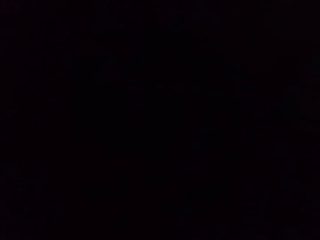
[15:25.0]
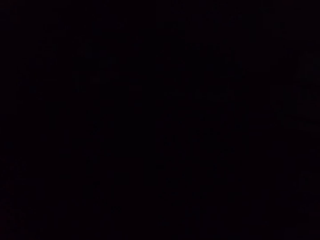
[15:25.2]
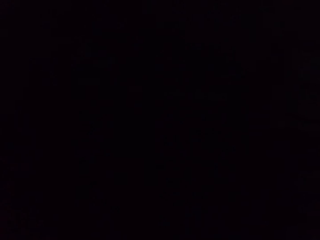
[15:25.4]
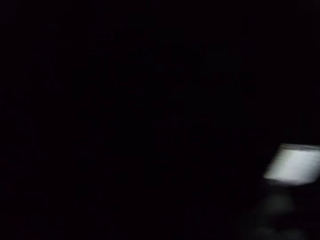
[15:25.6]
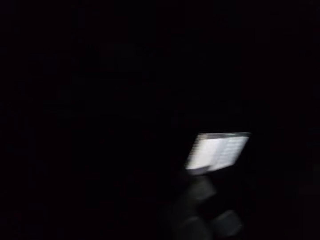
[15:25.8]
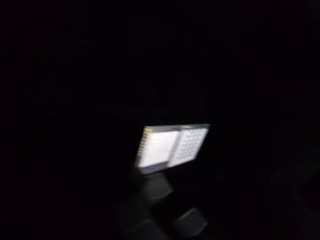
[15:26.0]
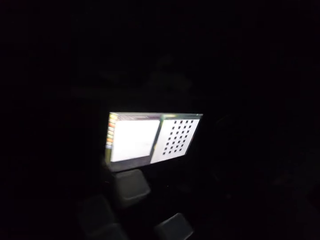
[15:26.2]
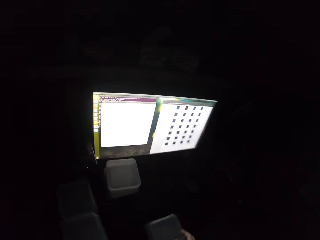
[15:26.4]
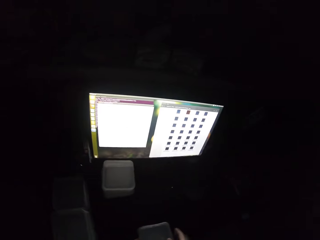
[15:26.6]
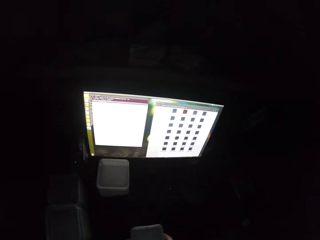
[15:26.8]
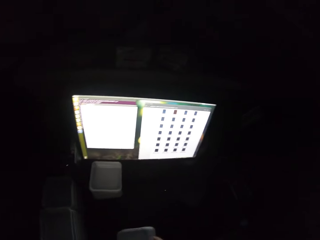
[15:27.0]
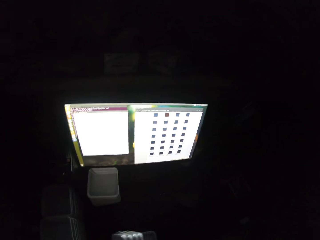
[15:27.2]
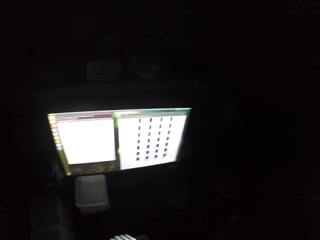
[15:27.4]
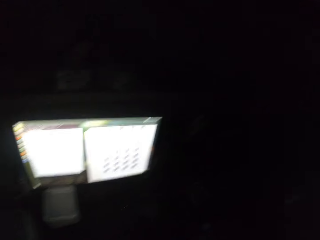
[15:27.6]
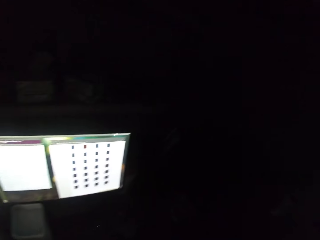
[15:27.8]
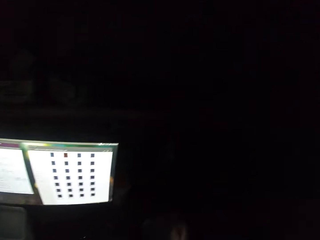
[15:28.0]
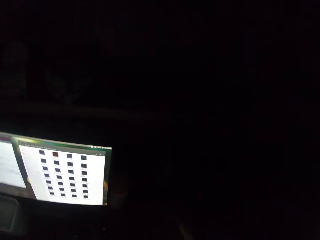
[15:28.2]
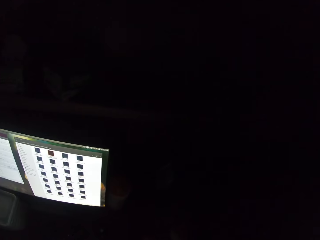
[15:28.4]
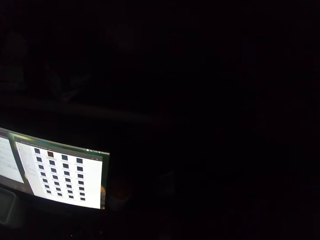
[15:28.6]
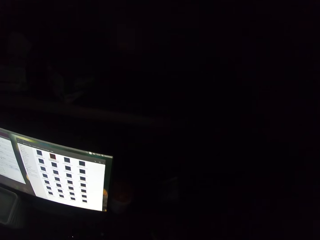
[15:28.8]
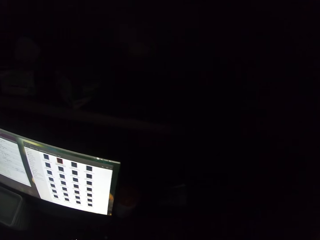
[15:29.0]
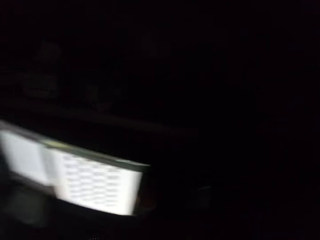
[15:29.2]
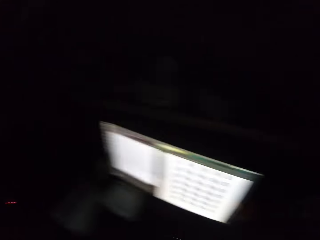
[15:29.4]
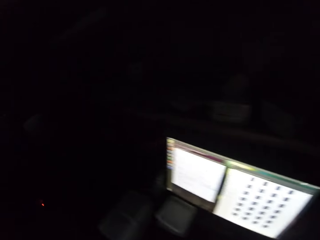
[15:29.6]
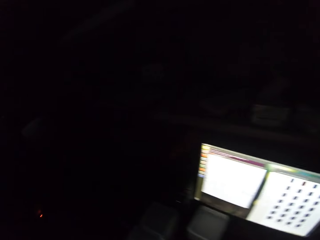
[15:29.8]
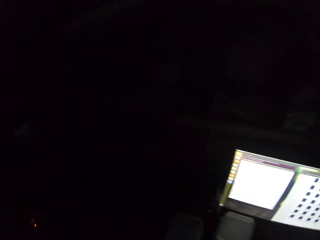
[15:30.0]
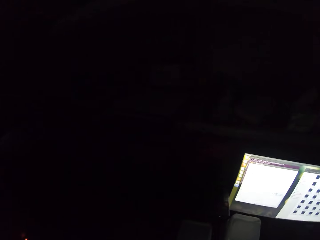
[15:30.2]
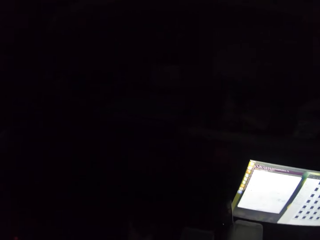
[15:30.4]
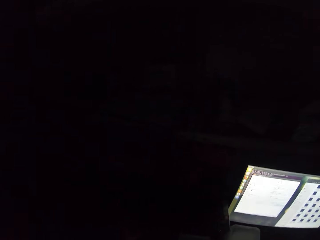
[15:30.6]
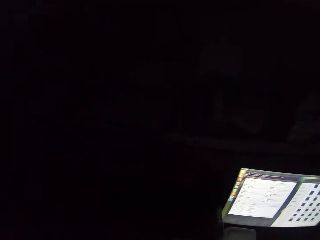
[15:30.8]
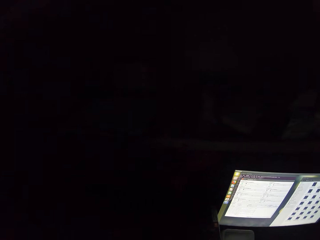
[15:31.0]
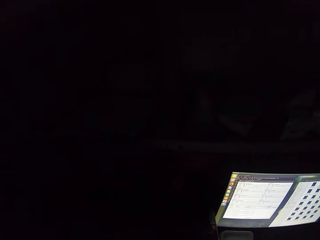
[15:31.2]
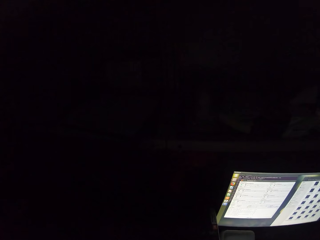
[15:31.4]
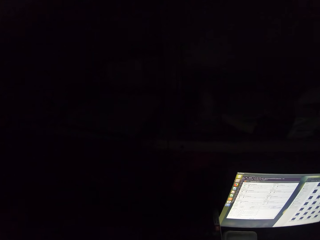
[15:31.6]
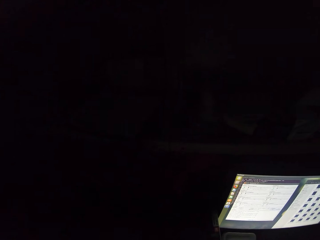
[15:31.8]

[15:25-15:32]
The camera wearer looks around the room.

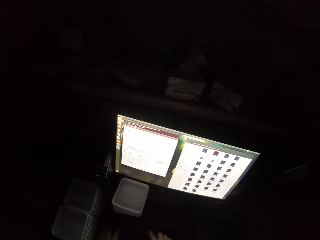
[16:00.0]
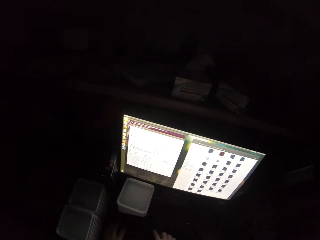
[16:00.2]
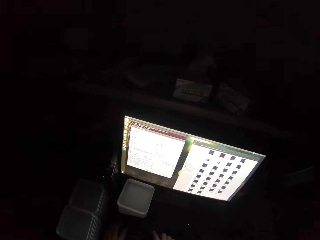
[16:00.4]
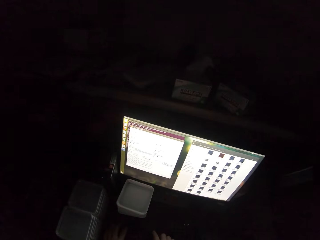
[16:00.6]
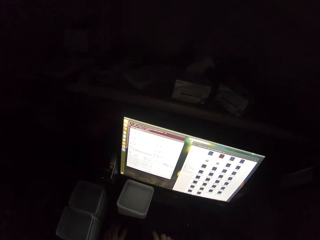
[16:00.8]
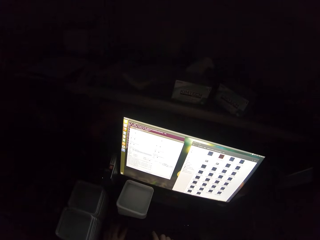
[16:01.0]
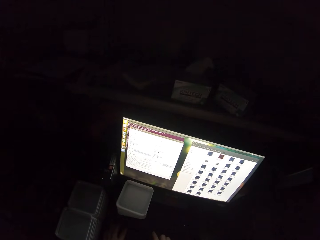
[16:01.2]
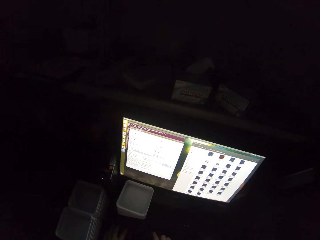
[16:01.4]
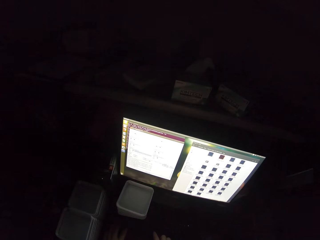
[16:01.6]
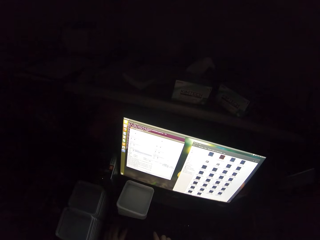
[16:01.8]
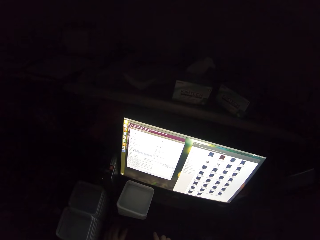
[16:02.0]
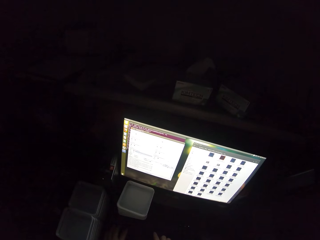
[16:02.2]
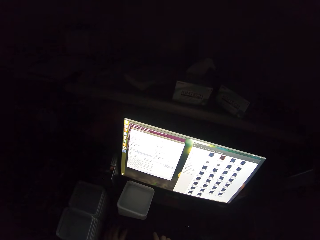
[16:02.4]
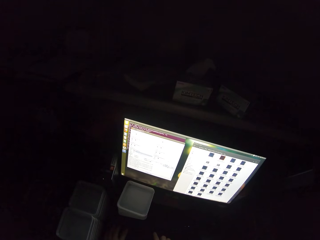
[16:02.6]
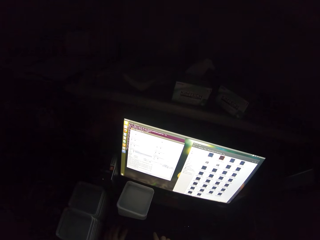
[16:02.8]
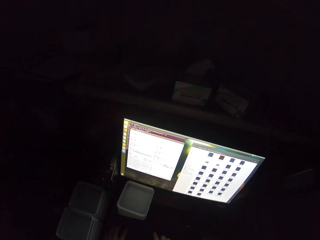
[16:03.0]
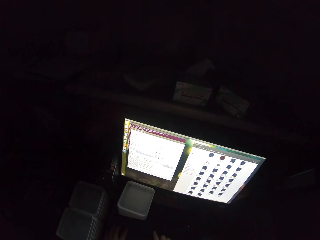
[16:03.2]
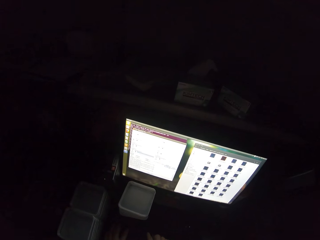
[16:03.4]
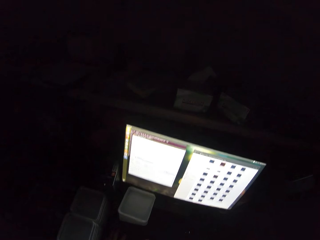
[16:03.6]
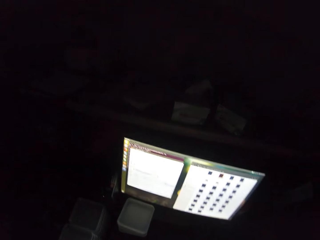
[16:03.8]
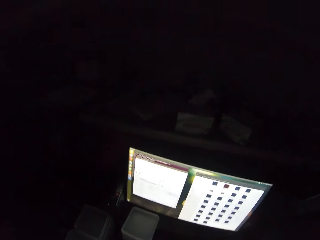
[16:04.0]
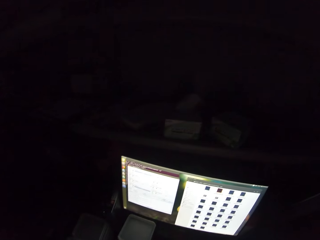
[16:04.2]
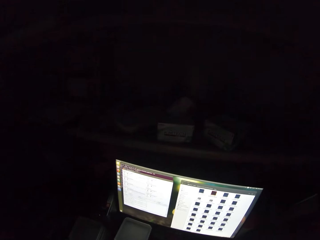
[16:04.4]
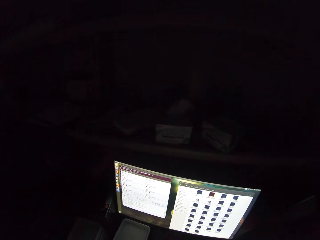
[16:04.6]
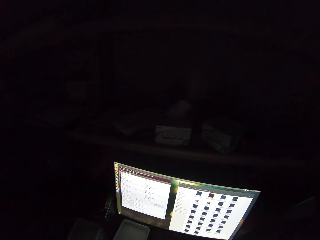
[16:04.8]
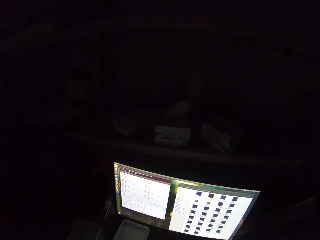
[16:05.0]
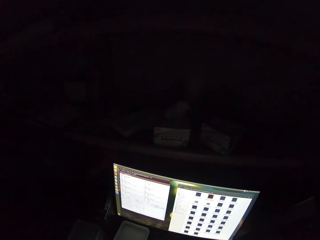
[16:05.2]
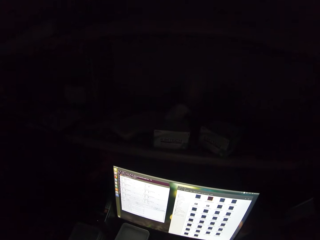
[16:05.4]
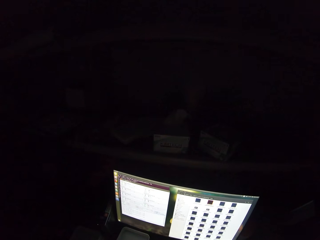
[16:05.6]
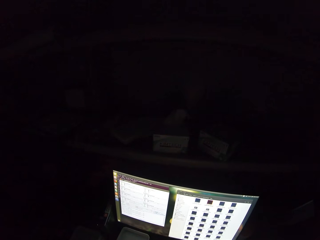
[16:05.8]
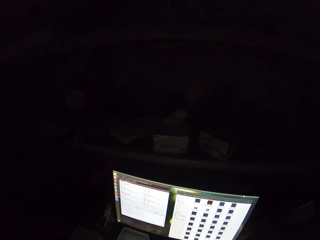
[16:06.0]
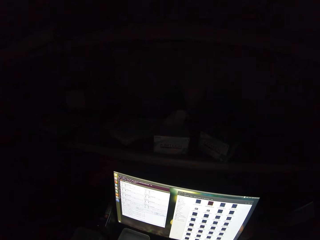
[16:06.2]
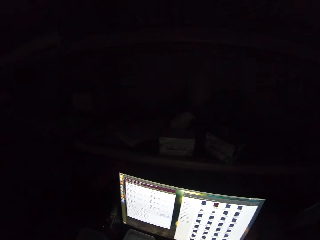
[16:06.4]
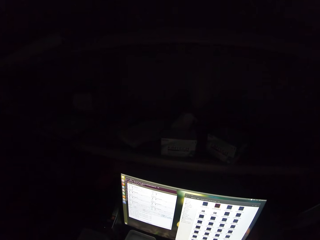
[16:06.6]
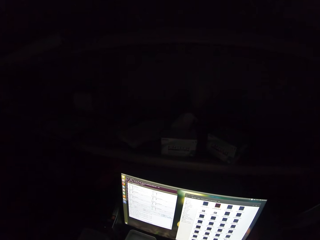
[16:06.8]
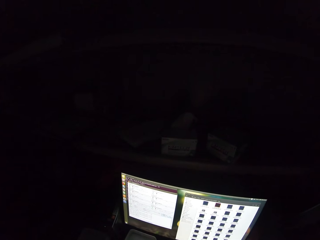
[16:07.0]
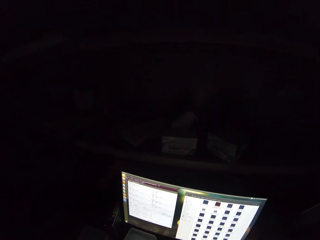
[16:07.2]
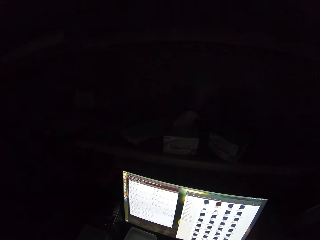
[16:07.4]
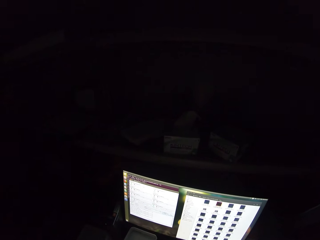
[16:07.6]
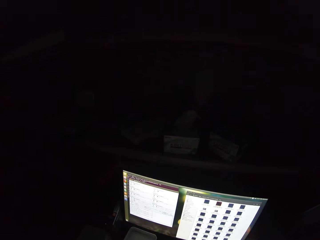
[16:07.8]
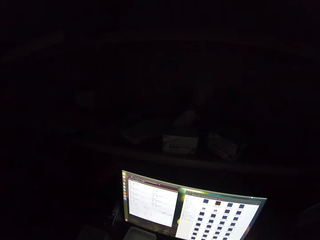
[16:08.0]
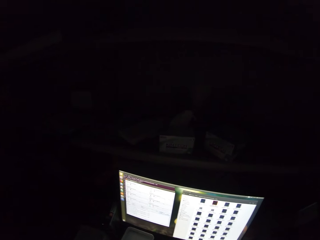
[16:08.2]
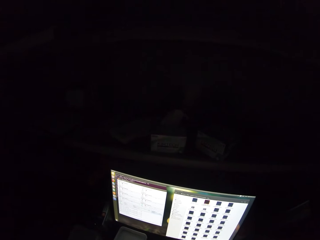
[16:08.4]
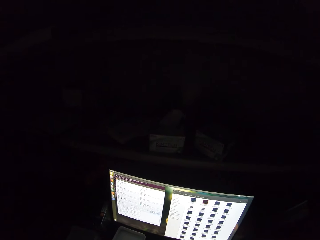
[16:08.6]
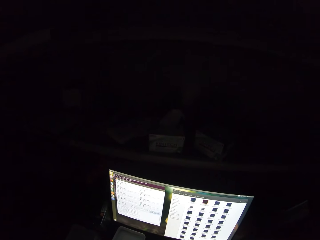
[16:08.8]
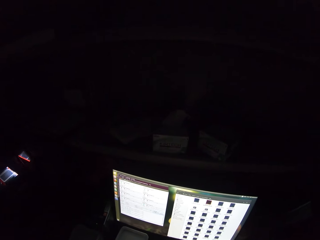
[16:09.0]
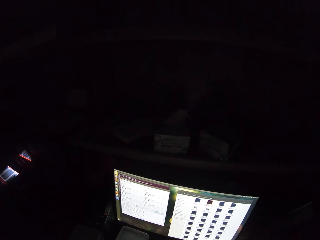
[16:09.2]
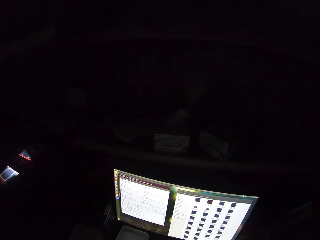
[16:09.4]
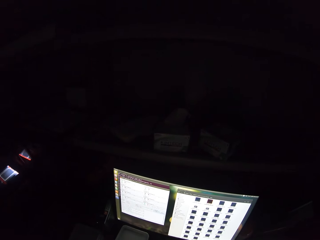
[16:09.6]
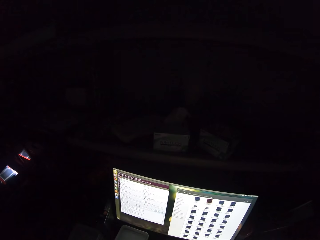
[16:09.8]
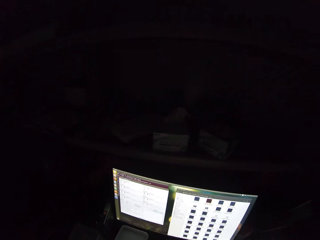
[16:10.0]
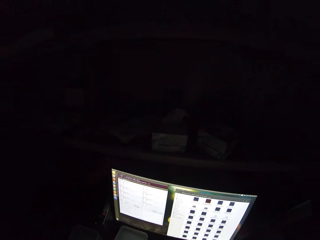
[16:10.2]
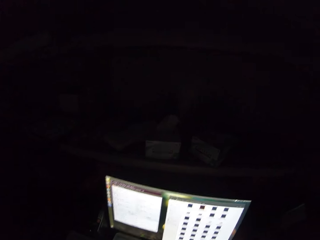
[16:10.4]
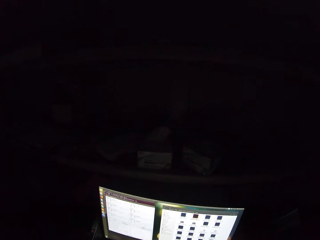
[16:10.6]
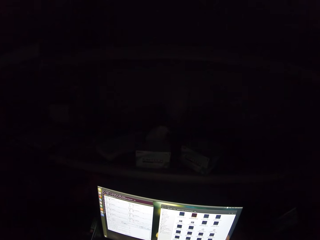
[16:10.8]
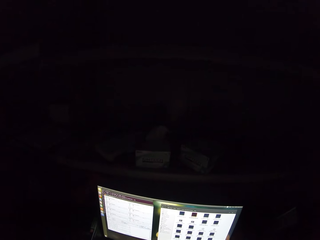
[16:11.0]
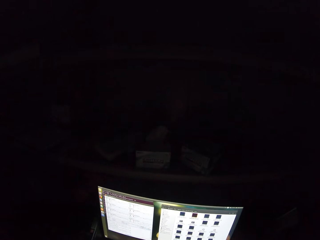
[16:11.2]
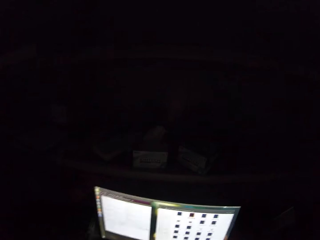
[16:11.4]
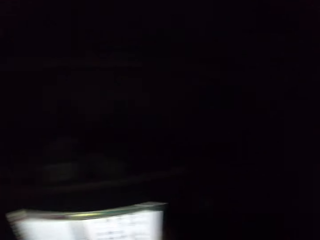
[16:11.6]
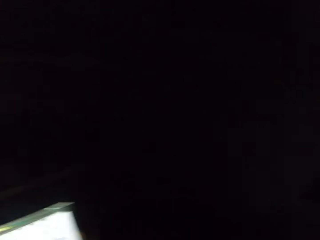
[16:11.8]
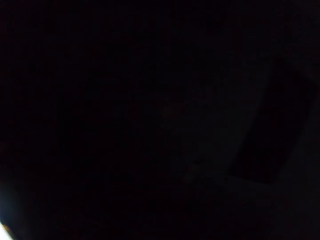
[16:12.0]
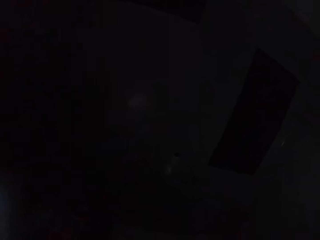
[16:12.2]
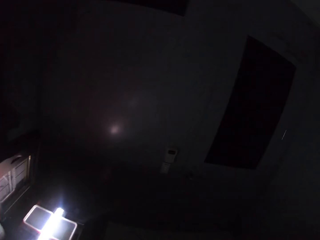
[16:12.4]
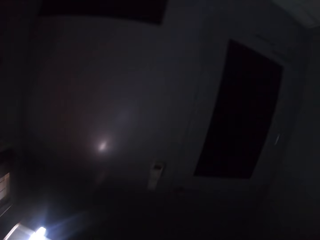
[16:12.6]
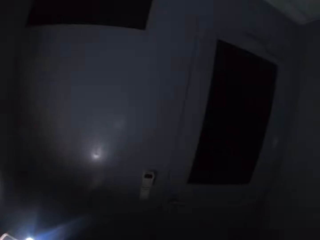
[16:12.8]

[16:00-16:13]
The camera wearer scrolls the computer with a mouse. They stare at the computer desk.

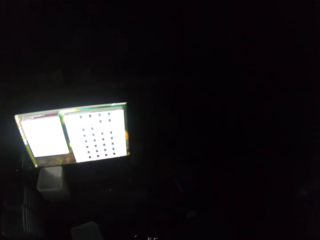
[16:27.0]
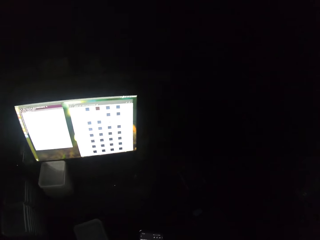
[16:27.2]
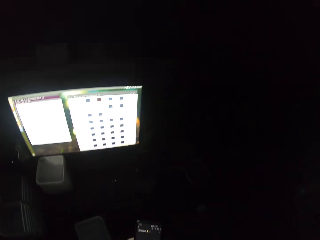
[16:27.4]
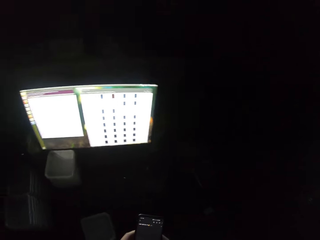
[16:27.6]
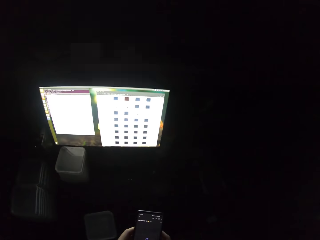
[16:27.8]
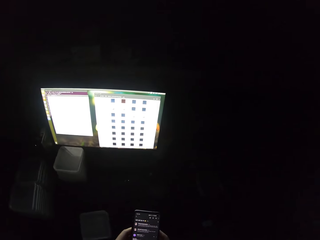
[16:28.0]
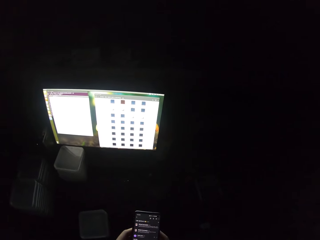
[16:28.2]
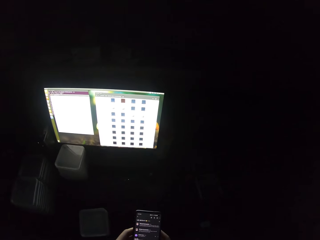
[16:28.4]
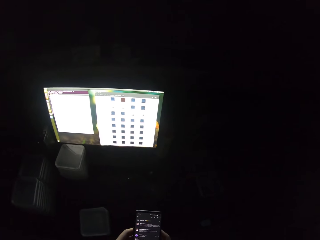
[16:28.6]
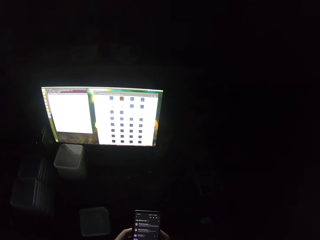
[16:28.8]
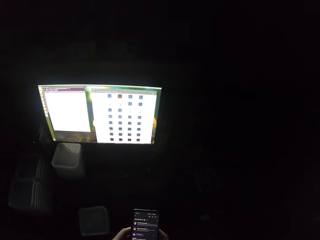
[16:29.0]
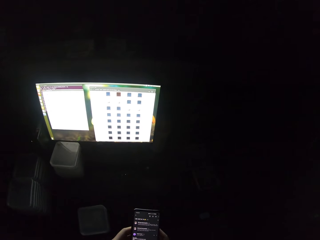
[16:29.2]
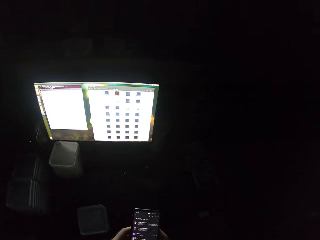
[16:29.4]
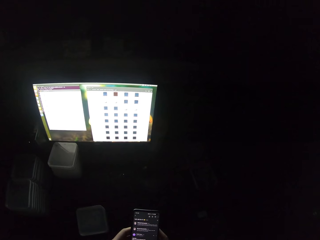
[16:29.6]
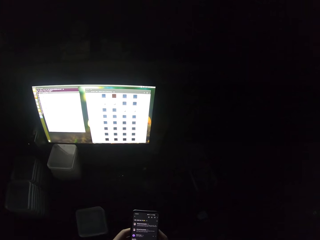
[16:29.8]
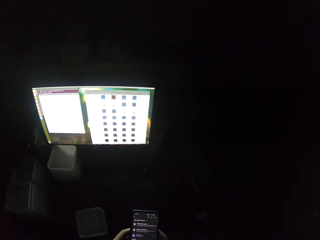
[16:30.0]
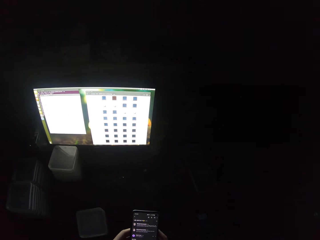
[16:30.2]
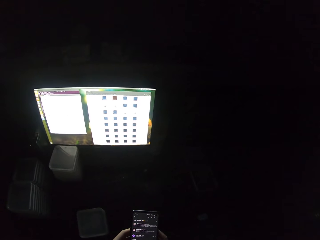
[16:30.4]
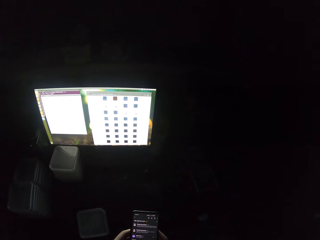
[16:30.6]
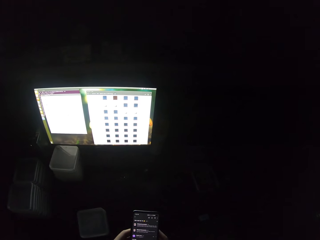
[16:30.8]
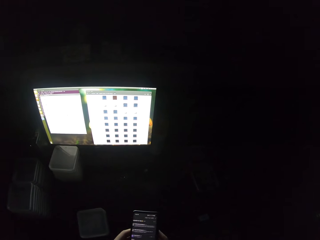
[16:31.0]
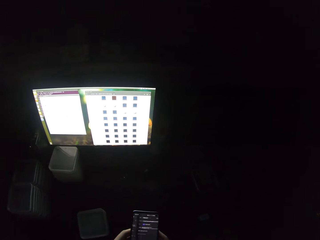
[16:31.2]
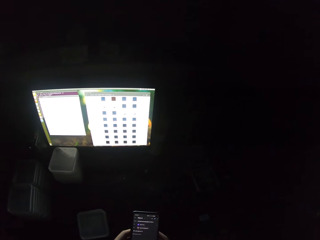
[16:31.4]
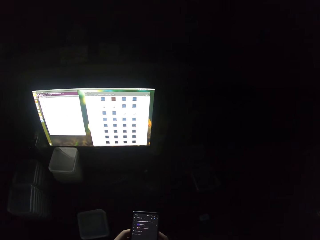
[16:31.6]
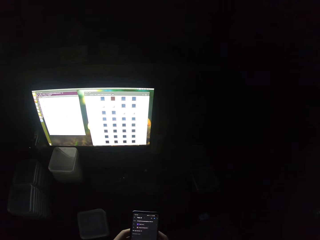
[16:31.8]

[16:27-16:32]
The camera wearer scrolls his phone.
